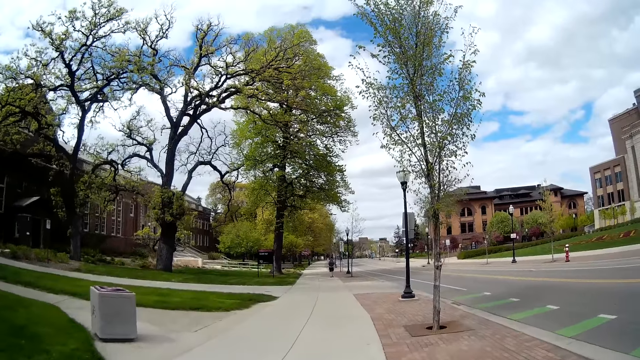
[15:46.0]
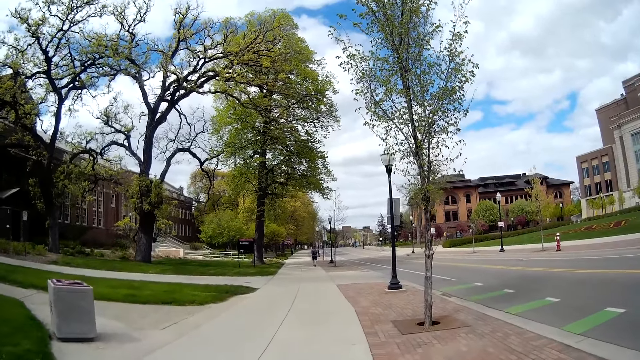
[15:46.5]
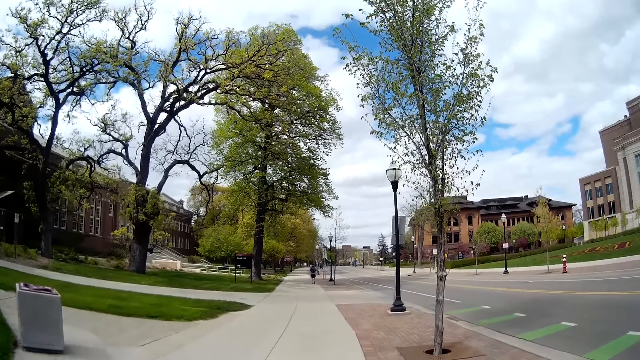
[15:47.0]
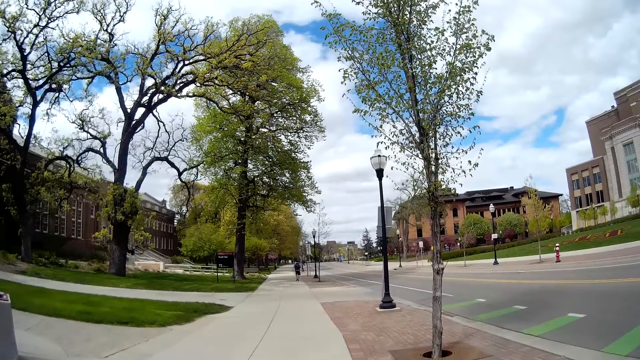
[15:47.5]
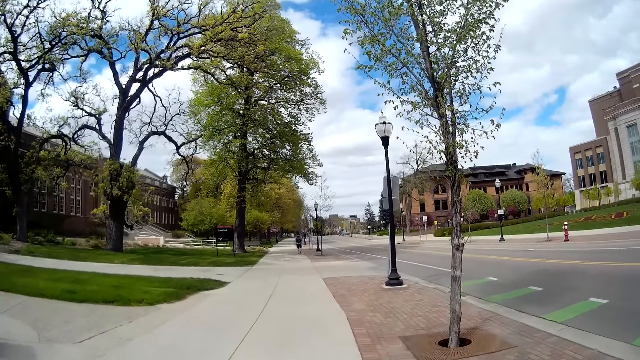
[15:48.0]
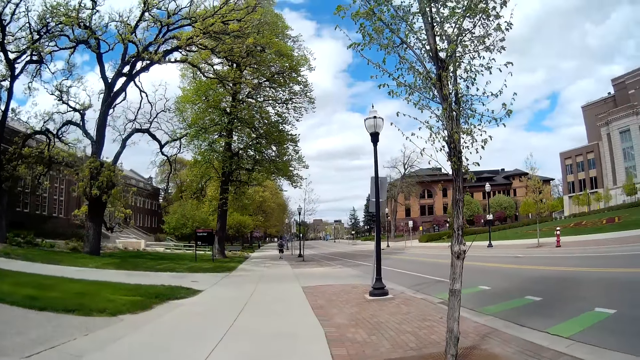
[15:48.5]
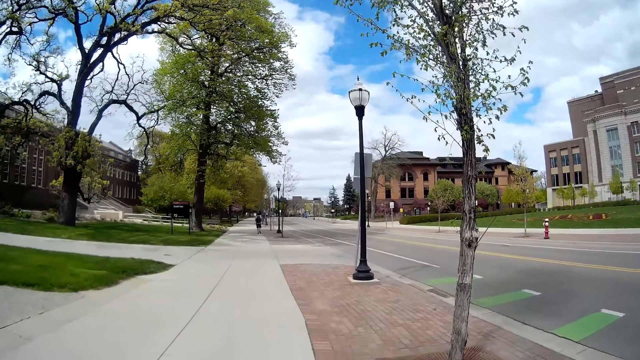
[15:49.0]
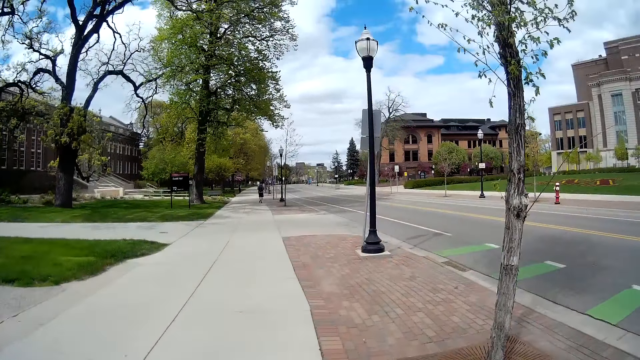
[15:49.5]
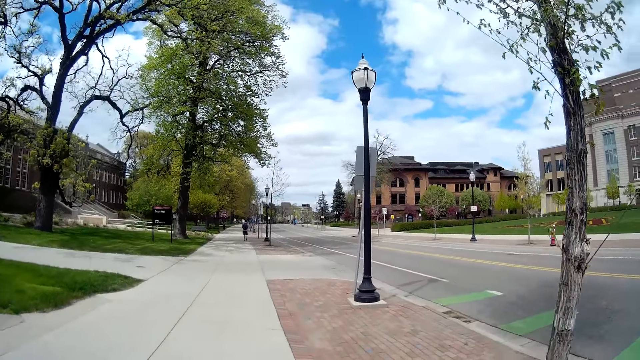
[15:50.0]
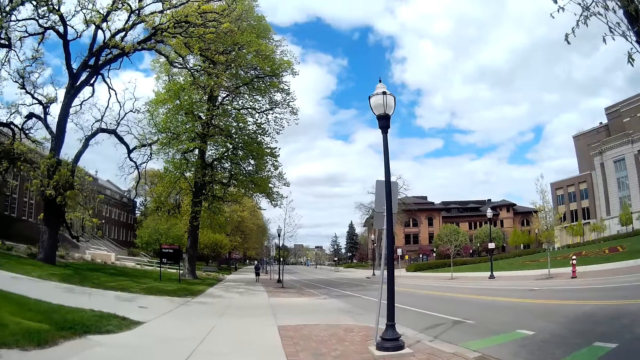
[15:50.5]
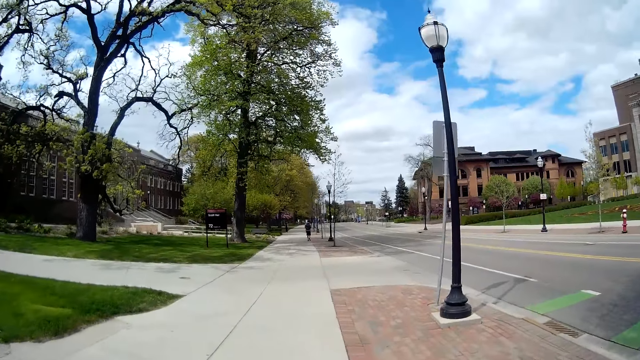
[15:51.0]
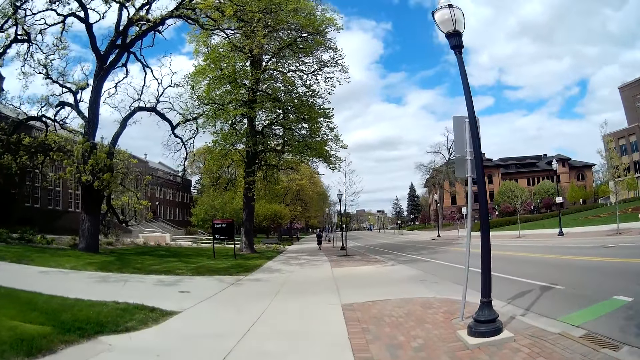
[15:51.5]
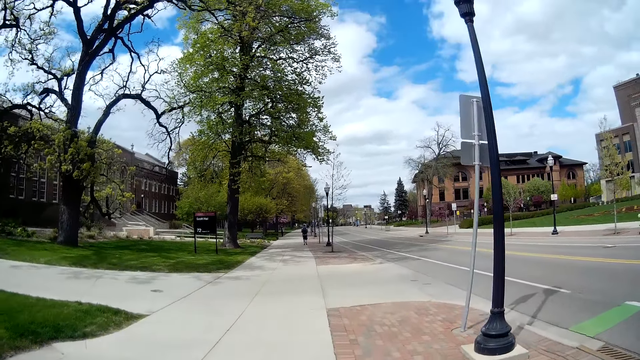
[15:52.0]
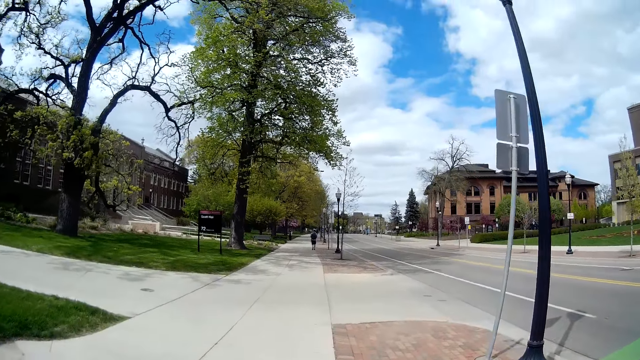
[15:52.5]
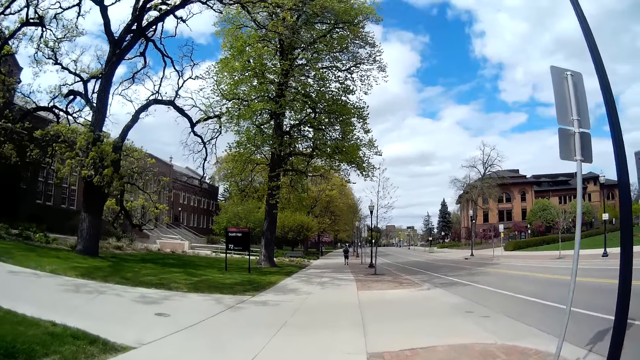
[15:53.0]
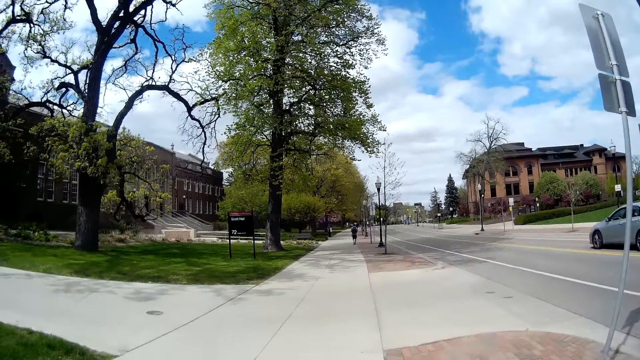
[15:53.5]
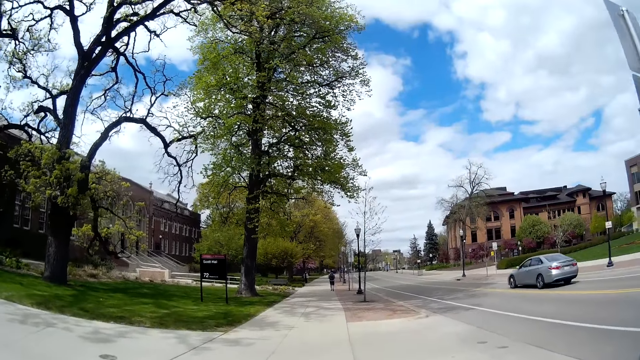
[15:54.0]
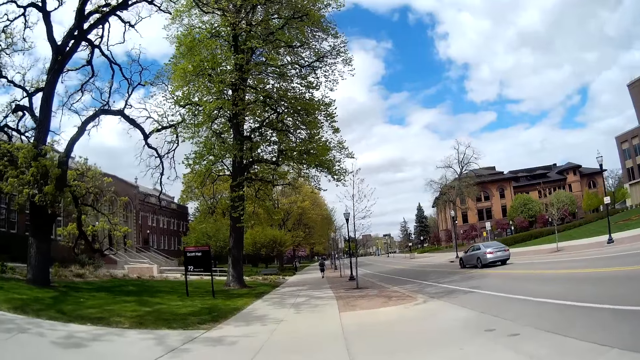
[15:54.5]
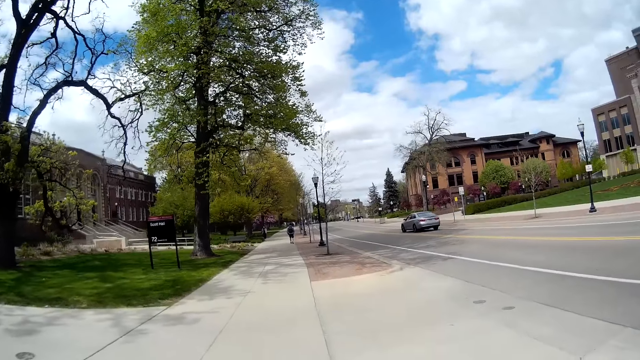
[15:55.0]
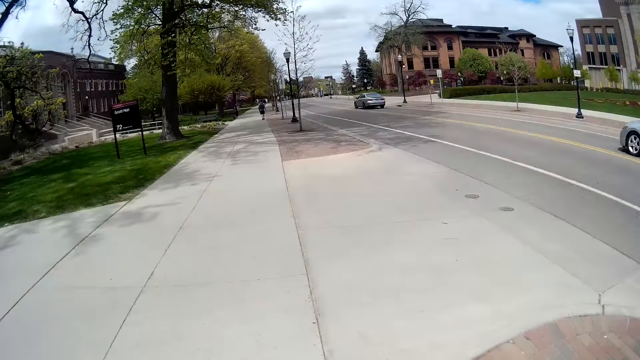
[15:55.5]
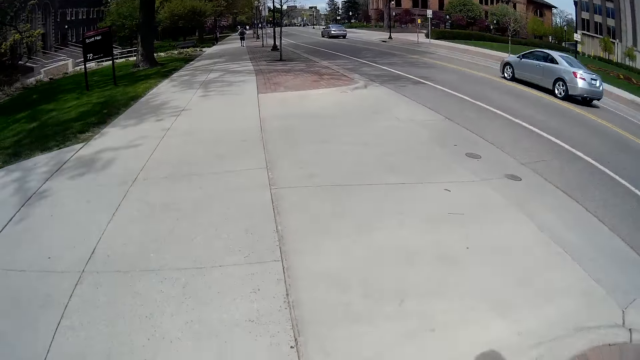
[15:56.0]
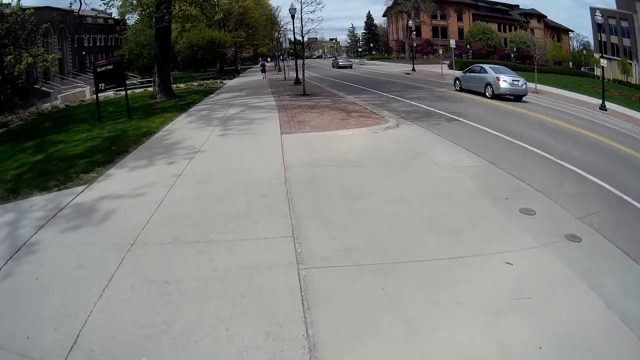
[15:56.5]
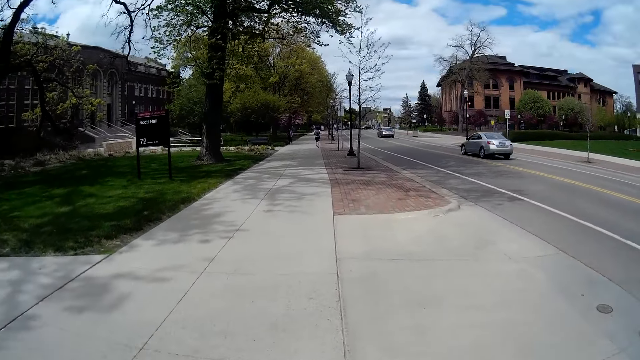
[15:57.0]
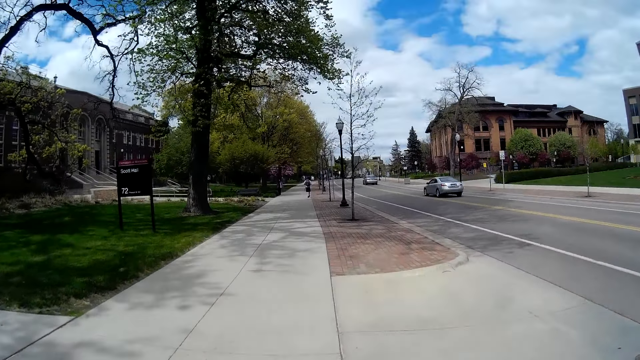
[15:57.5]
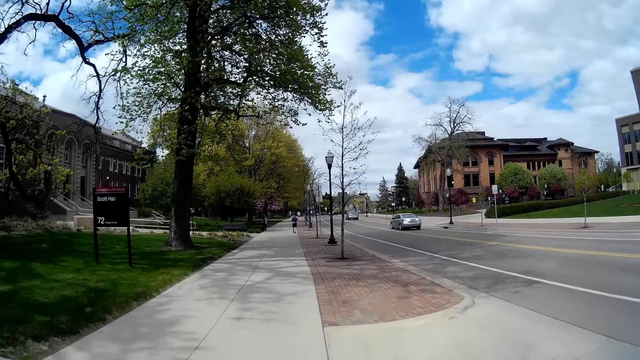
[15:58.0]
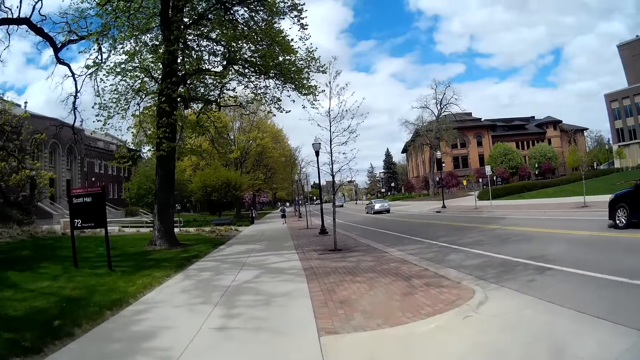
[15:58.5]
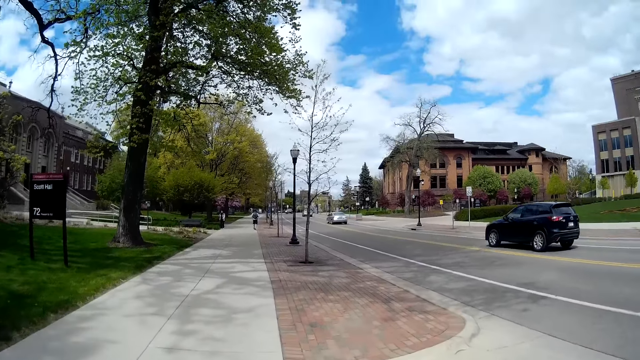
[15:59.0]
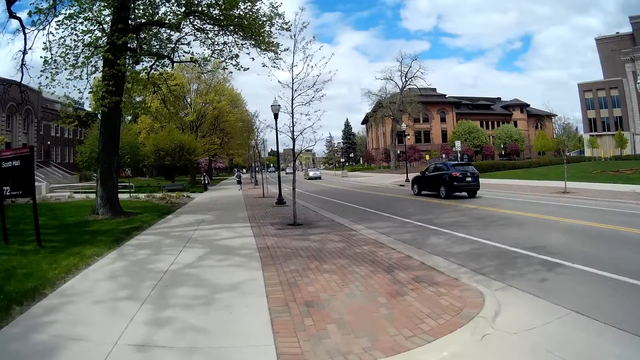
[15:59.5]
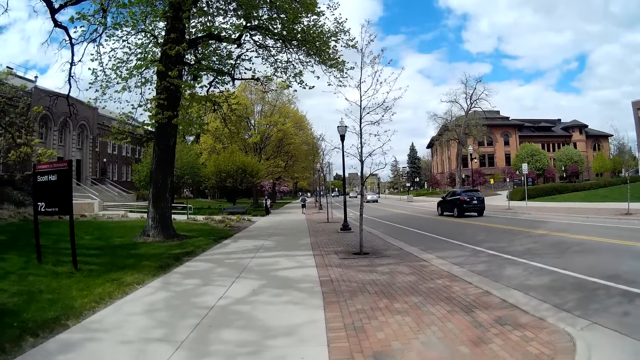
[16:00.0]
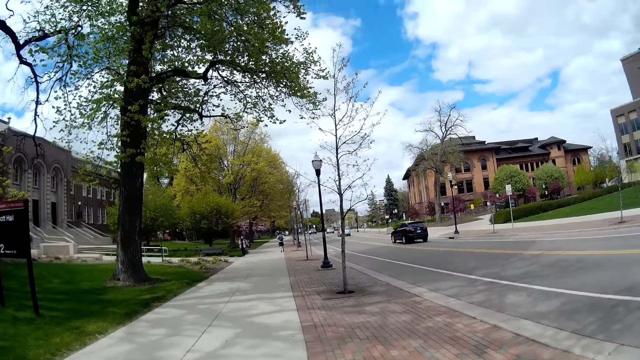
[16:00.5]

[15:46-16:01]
A car drives past the camera wearer. A car drives past them repeatedly.

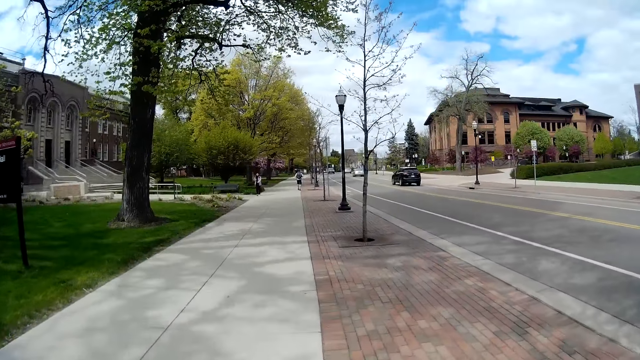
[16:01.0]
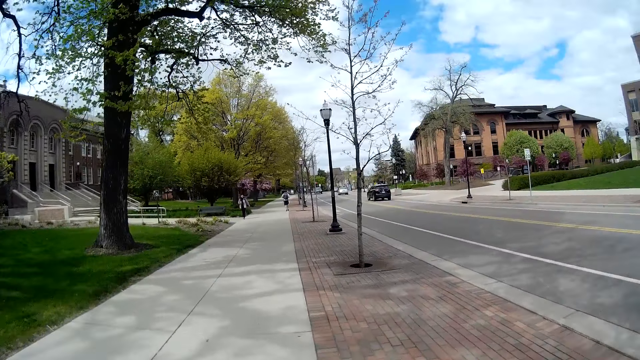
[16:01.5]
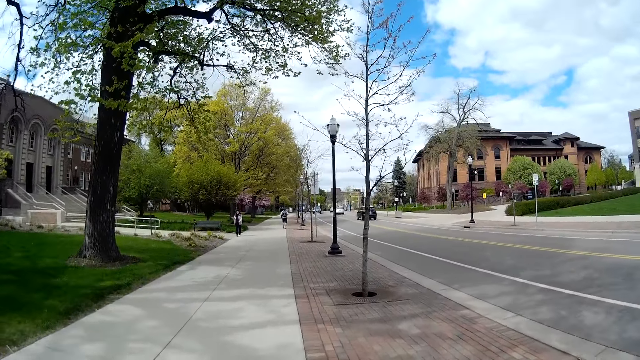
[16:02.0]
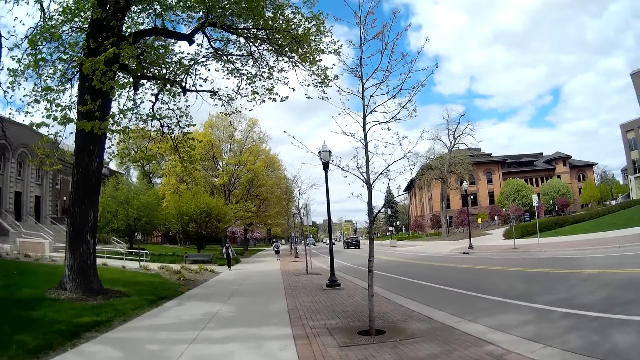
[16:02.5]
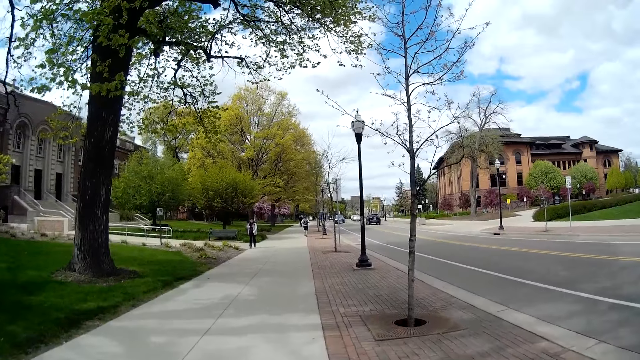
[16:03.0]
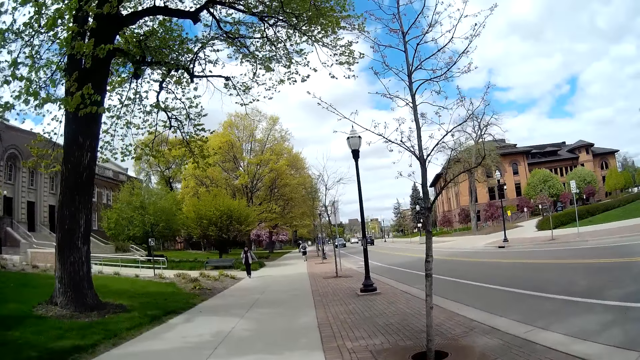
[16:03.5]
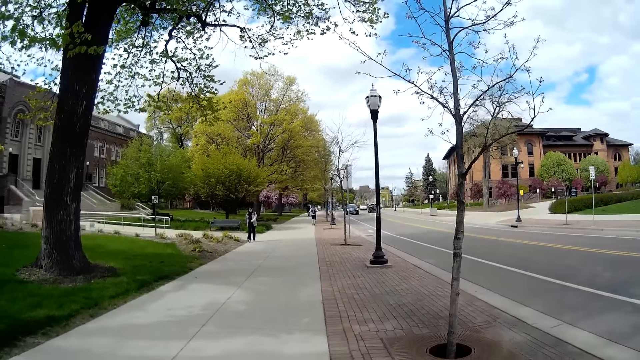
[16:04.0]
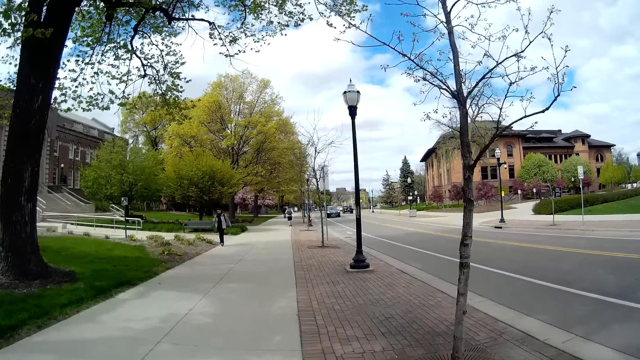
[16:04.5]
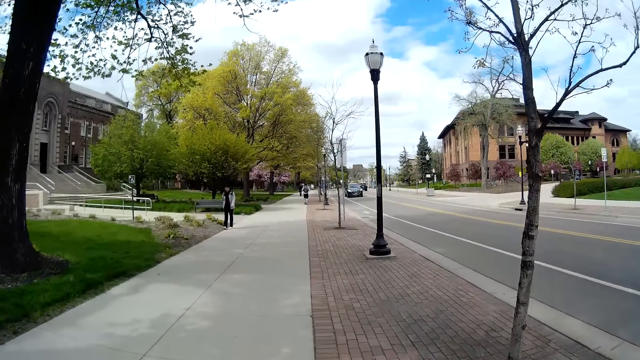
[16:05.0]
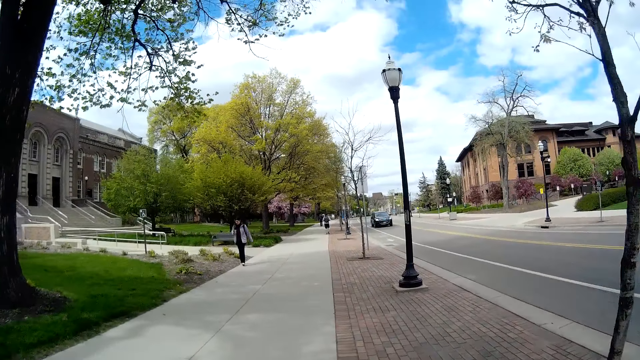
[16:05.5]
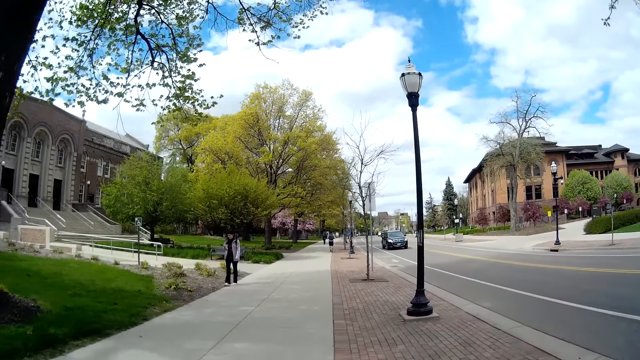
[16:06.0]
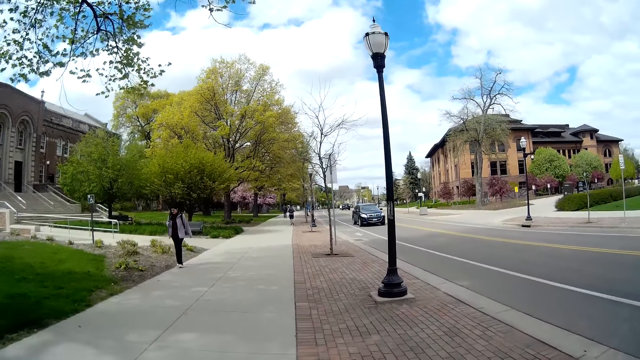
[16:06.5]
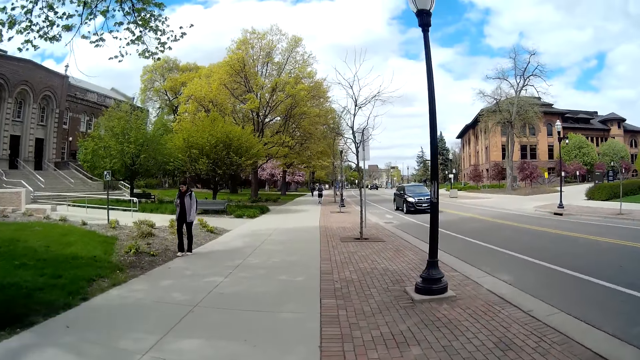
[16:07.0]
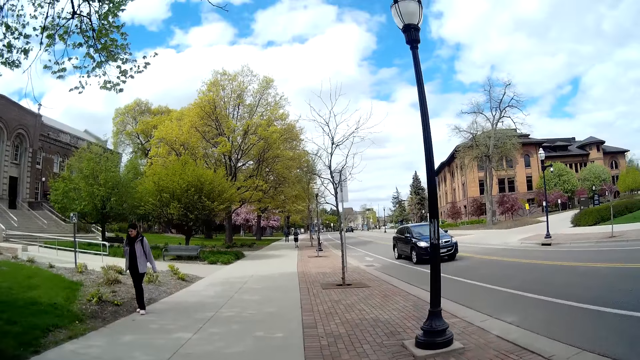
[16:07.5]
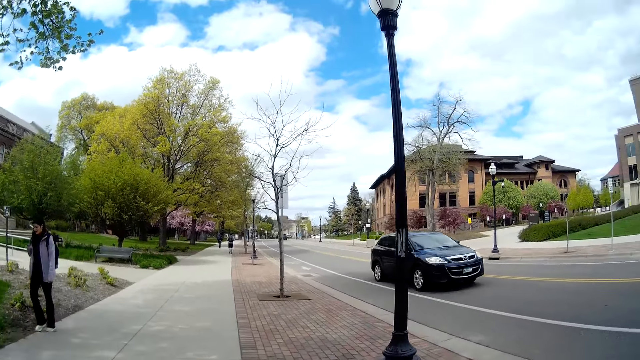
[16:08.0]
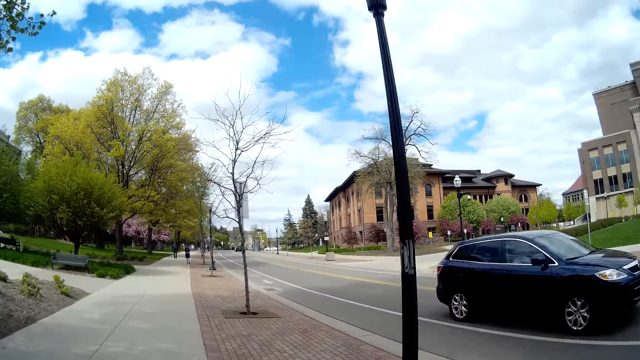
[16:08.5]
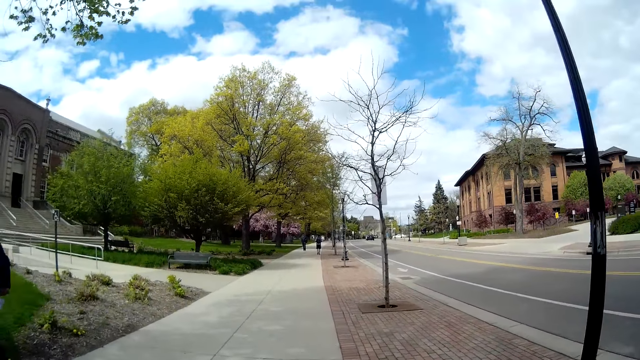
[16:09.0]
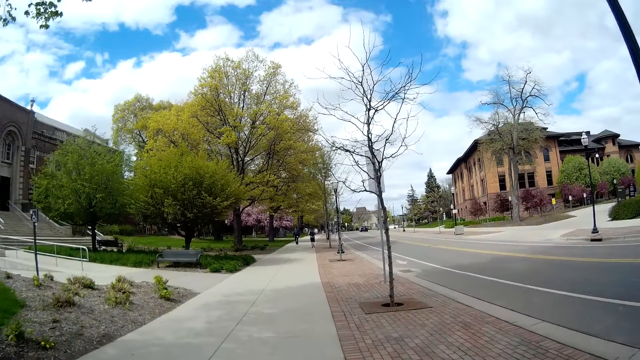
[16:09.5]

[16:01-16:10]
A woman walks past the camera wearer. A car drives past them.
